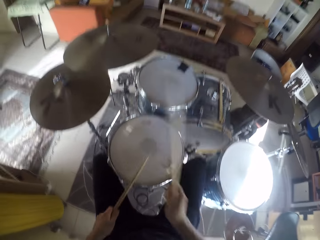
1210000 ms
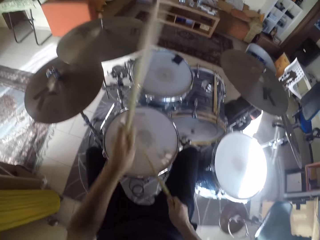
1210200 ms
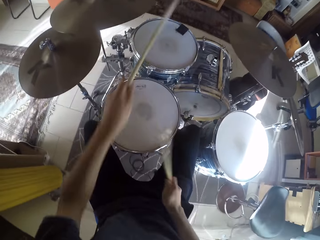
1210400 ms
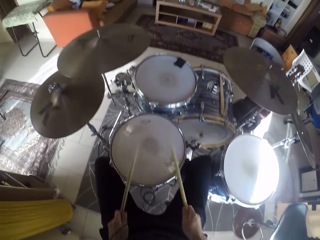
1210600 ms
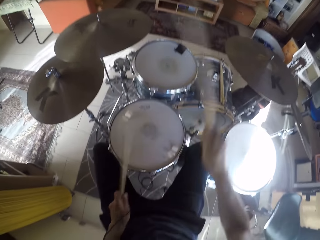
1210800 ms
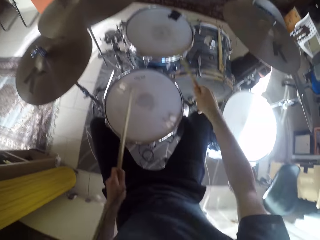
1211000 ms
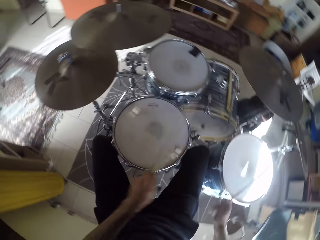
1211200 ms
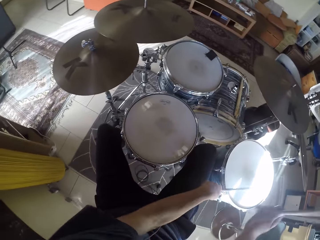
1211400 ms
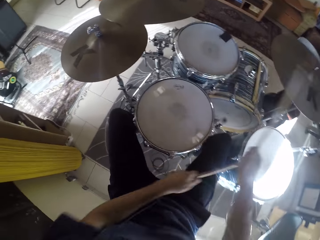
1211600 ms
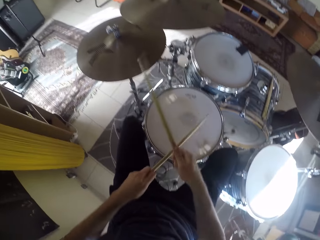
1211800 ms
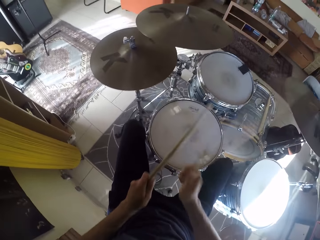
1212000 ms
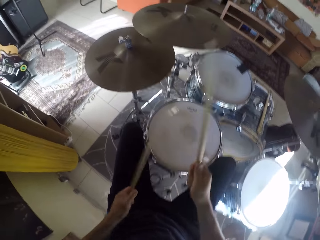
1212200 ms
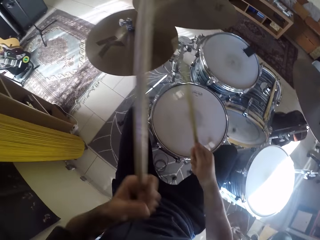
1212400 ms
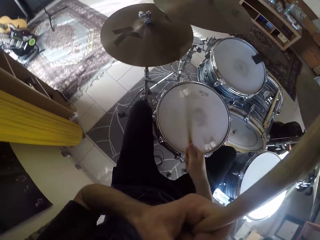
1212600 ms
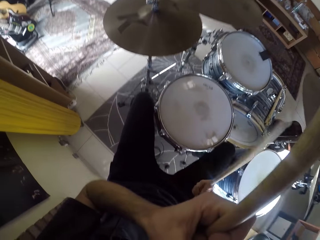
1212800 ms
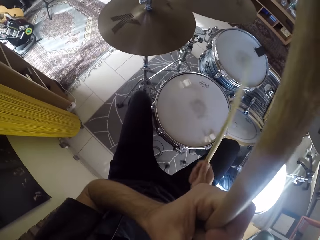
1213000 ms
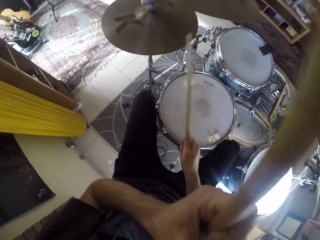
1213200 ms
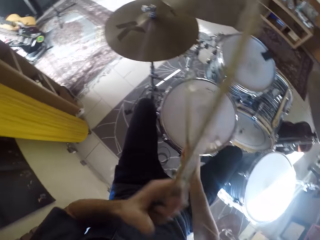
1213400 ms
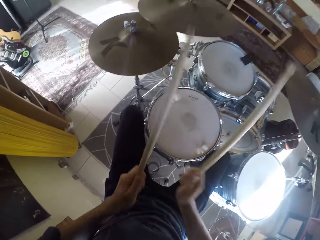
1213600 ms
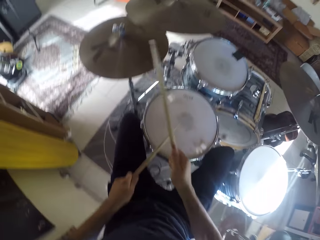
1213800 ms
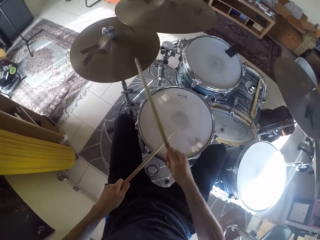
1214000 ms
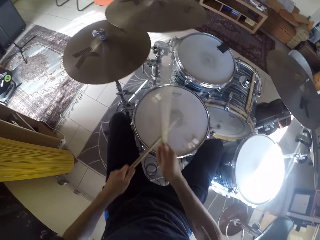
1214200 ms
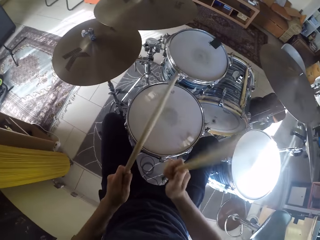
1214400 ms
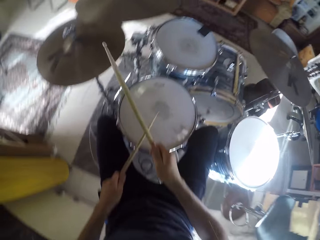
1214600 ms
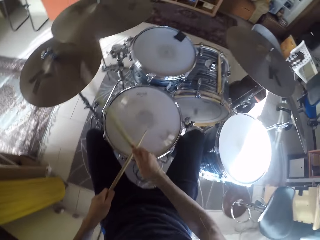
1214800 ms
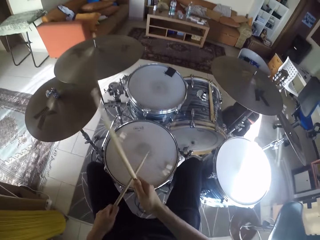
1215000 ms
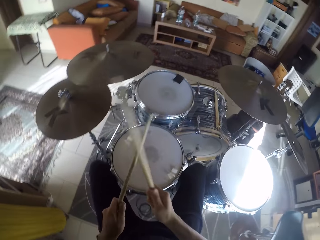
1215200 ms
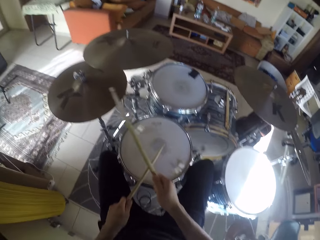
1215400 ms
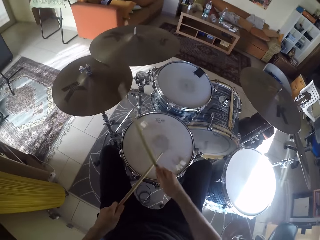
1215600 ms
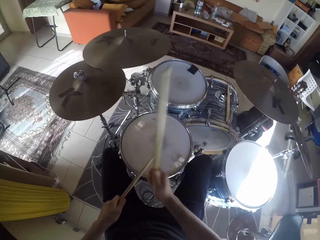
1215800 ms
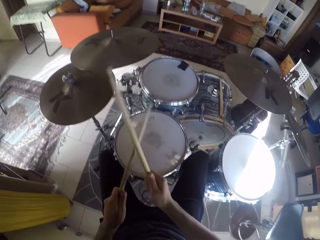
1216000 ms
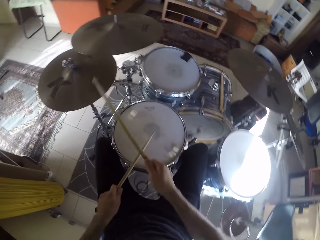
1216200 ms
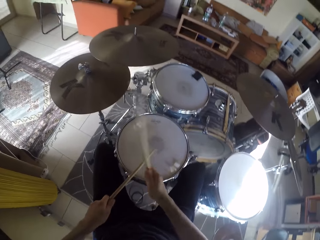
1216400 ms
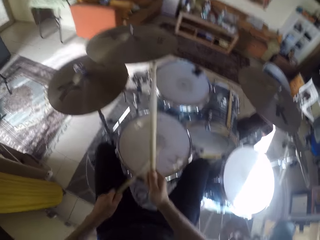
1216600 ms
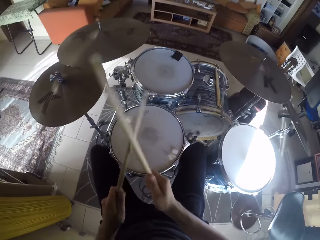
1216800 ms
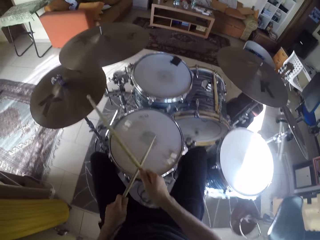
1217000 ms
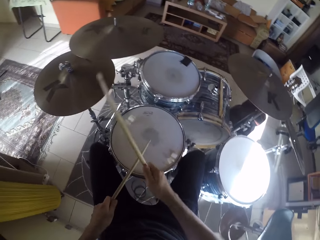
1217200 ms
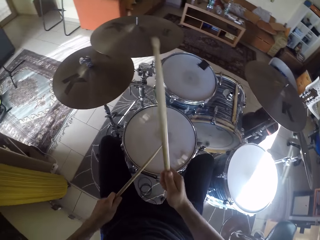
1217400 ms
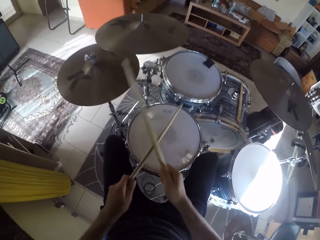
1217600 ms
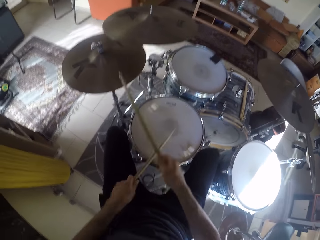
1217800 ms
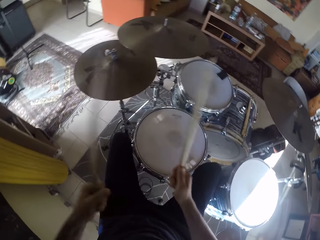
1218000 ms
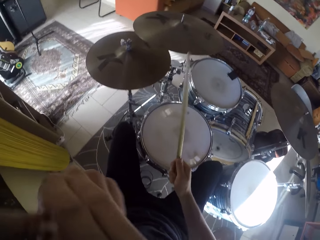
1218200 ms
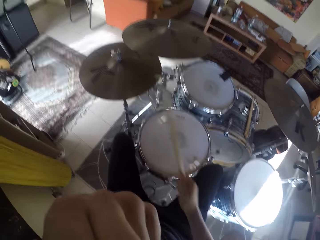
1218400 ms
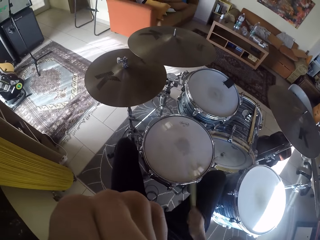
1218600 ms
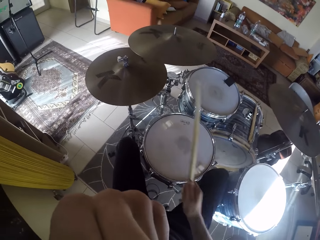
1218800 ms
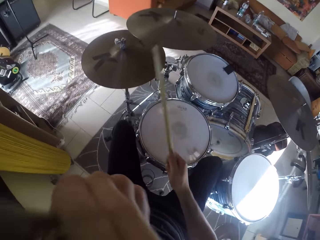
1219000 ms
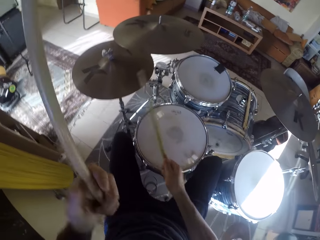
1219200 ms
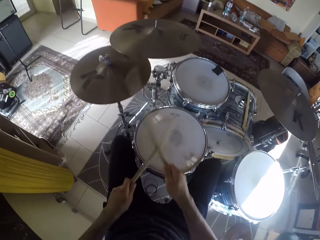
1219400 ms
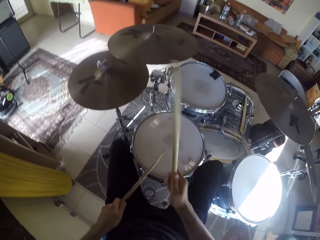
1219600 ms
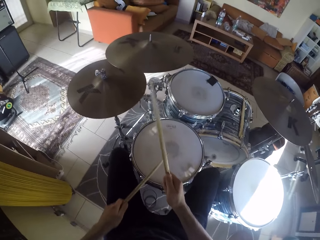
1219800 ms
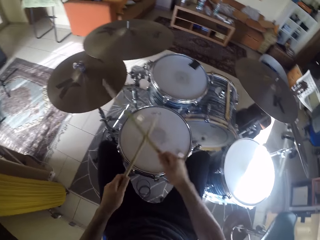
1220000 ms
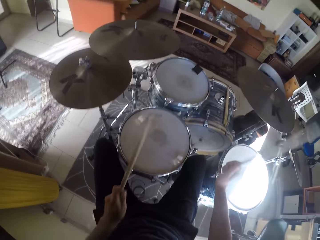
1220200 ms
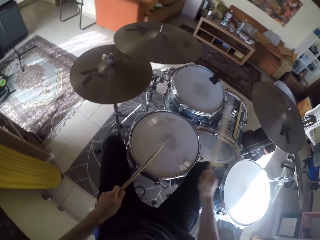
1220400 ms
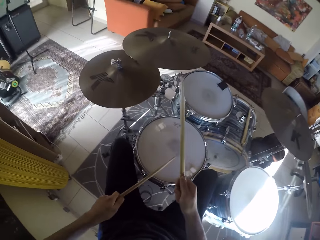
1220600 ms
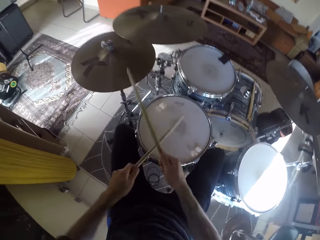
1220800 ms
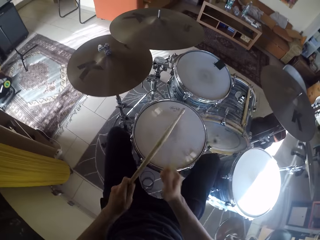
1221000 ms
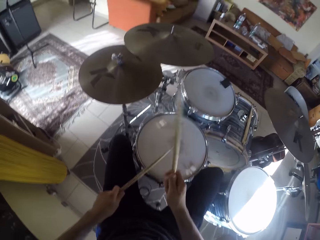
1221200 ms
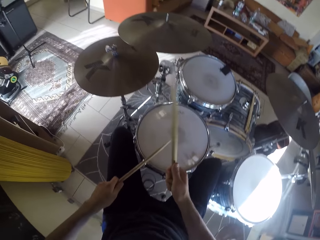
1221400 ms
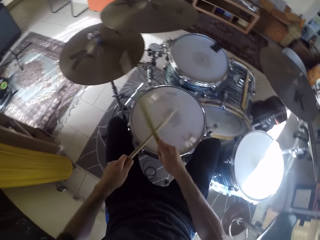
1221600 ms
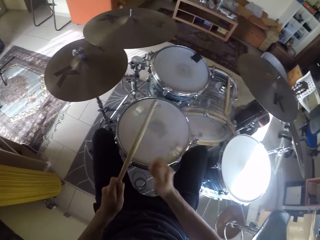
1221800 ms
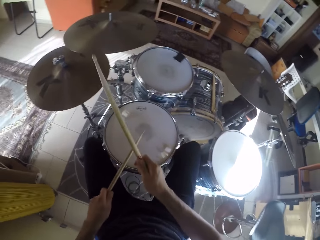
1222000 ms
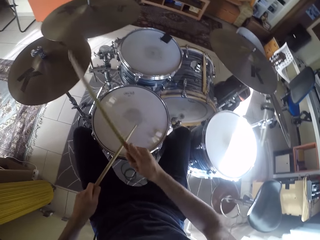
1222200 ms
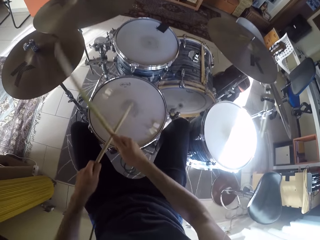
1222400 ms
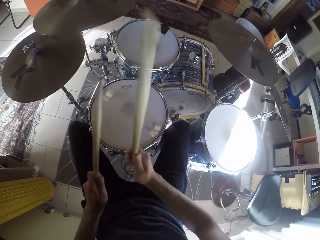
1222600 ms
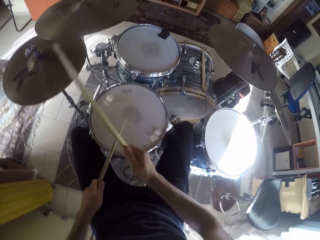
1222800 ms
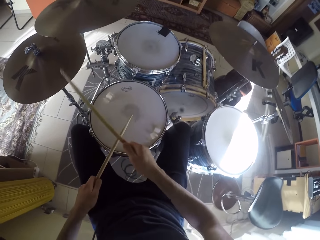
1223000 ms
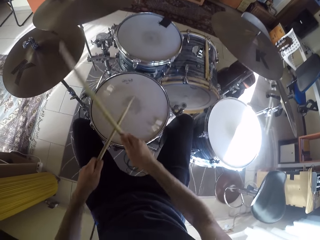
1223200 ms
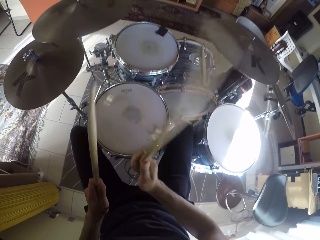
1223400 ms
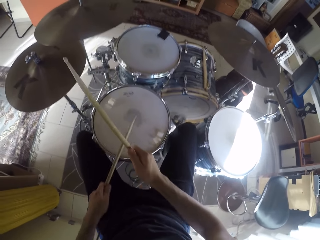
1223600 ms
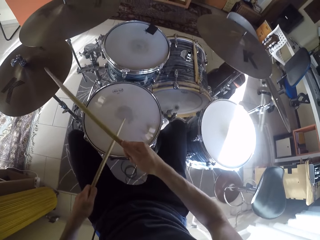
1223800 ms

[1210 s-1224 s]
The camera wearer touches his face with his left hand. He beats the snare drum with the drumstick in his right hand. He beats the hi-hats cymbal with the drumstick in his right hand. He beats the snare drum with the drumstick in his left hand. He touches his face with his left hand. He beats the snare drum with the drumstick in his right hand. He beats the snare drum with the drumstick in his left hand. He plays the drums. He beats the hi-hats cymbal with the drumstick in his right hand.

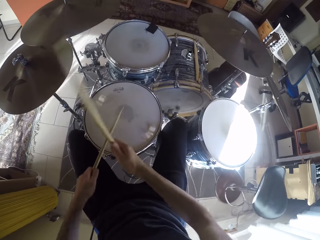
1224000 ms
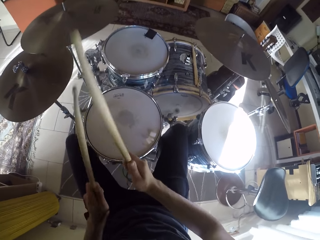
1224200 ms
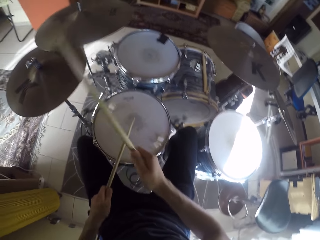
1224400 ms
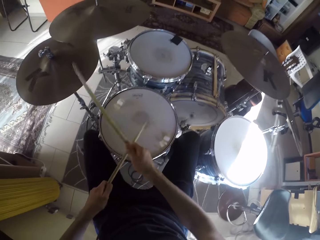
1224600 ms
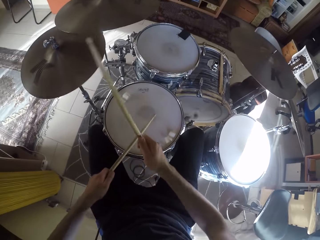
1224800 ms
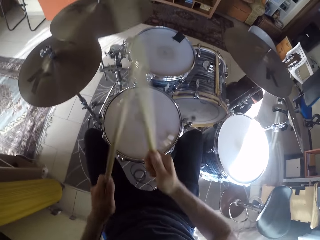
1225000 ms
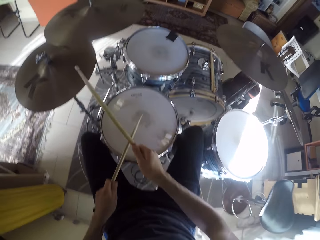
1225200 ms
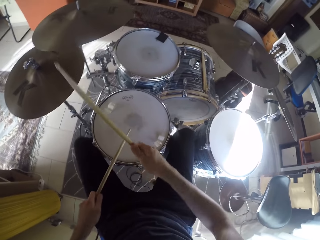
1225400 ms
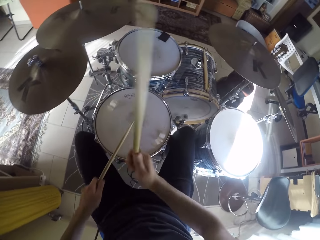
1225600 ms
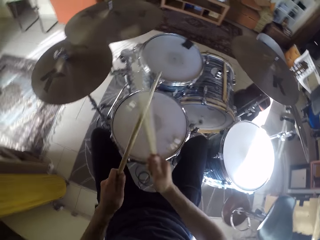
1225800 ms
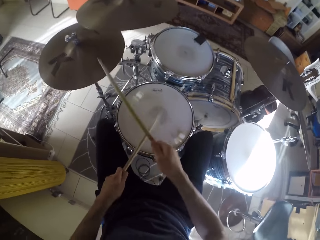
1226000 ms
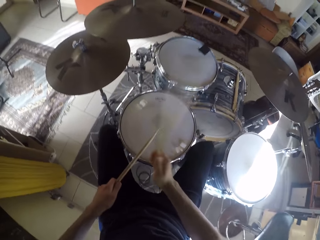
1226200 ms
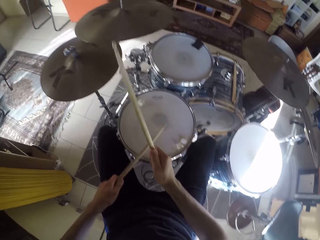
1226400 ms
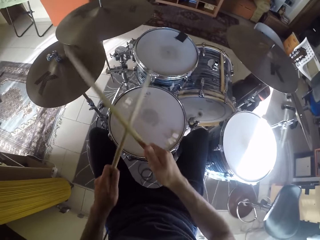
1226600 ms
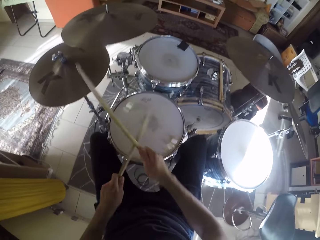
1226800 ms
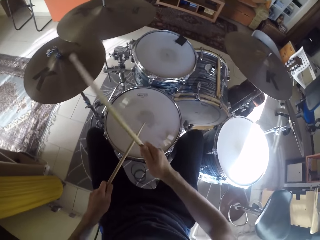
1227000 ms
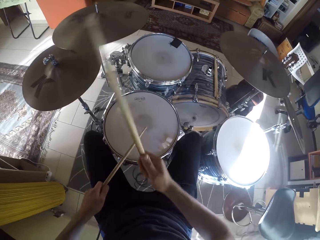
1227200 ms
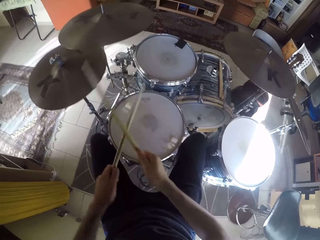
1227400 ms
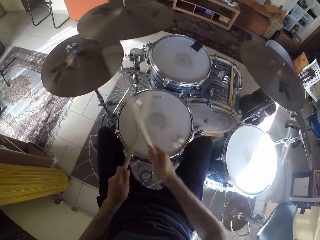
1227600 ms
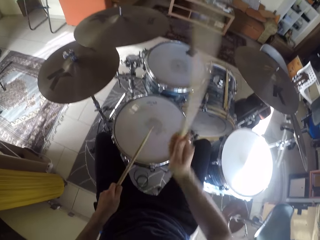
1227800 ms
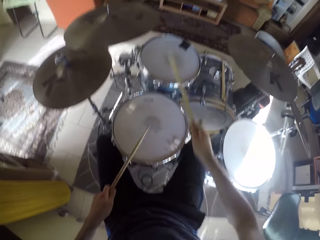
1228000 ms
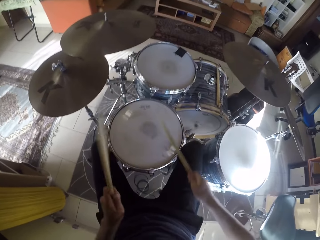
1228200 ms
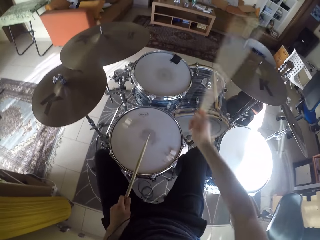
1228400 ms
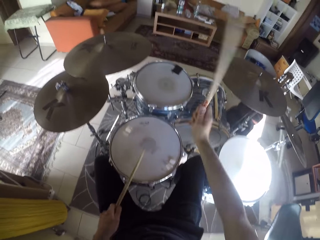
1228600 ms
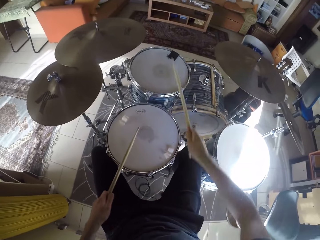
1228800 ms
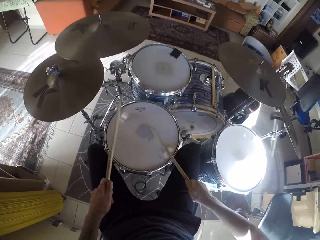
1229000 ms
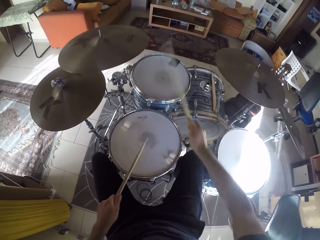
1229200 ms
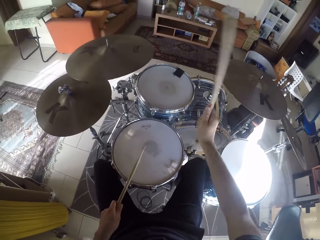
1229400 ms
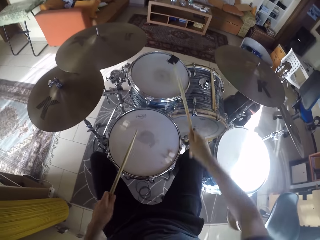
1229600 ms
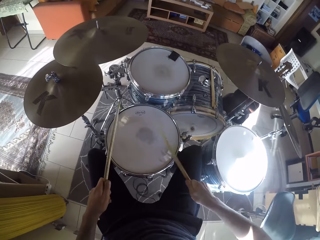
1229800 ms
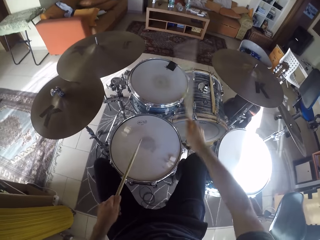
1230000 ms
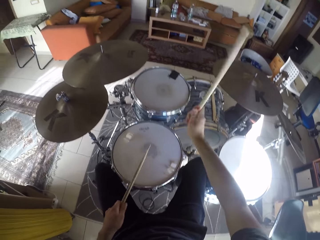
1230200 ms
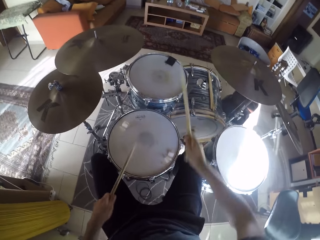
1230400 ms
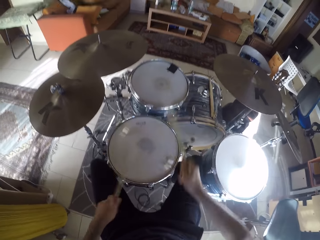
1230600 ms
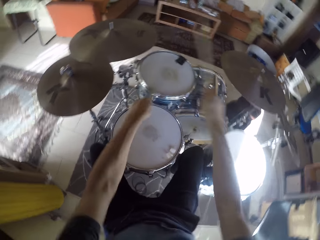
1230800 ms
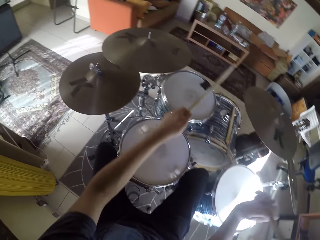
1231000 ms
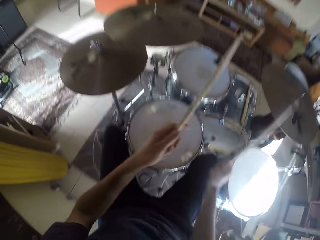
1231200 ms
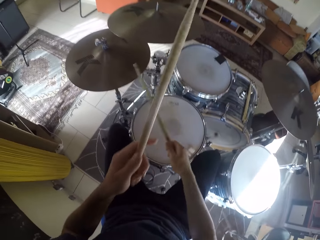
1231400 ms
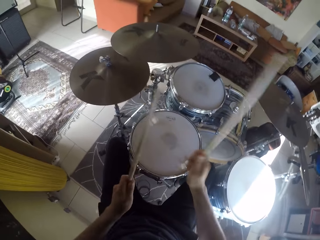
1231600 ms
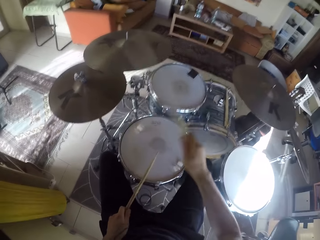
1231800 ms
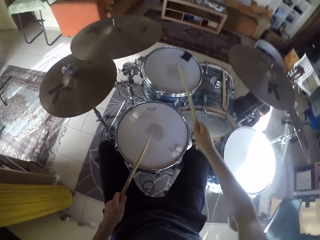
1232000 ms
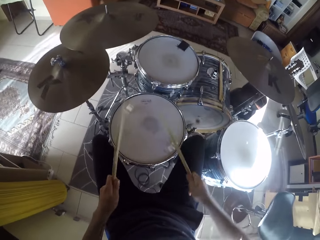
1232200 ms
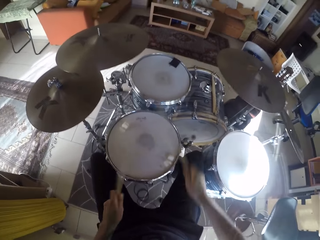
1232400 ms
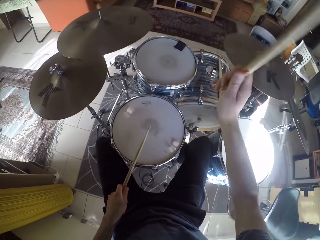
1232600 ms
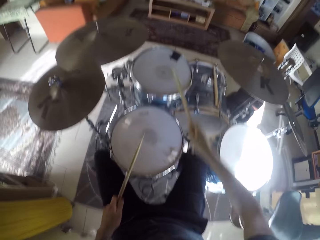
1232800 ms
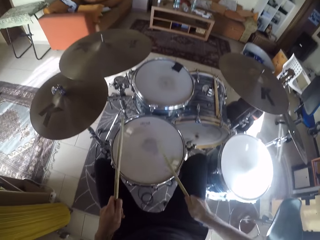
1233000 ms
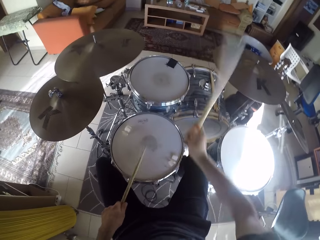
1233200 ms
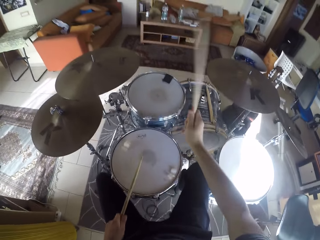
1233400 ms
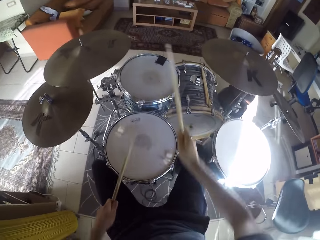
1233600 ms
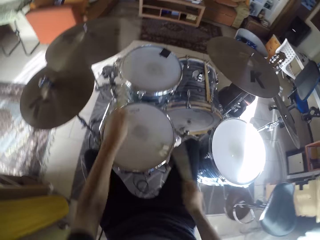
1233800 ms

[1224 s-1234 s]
The camera wearer plays the tom and snare drum with the drumsticks in his hands. He beats the crash cymbal with the drumstick in his right hand. He beats the tom with the drumstick in his left hand. He beats the snare drum with the drumstick in his left hand.
